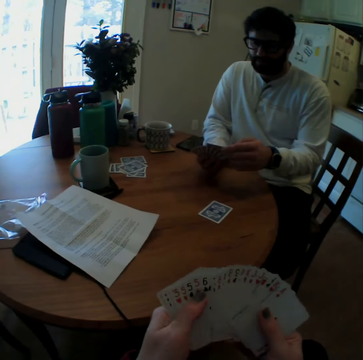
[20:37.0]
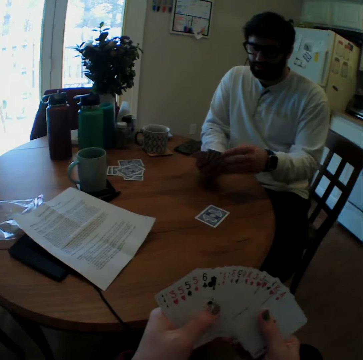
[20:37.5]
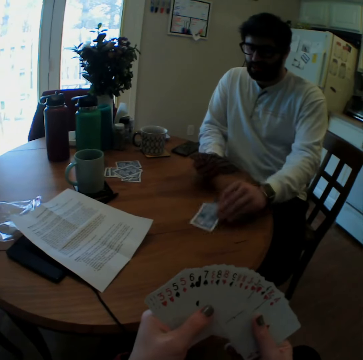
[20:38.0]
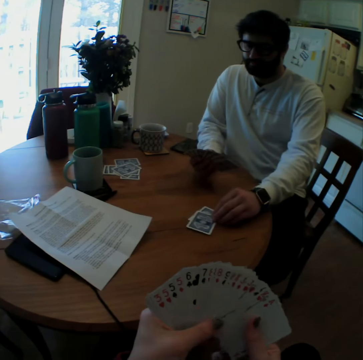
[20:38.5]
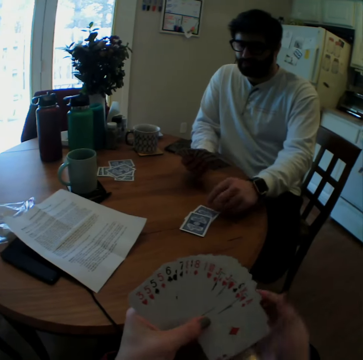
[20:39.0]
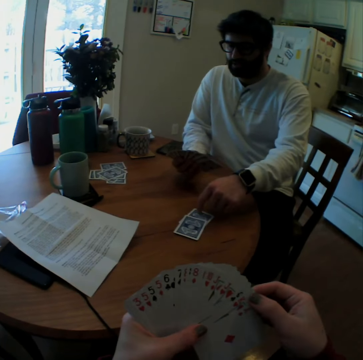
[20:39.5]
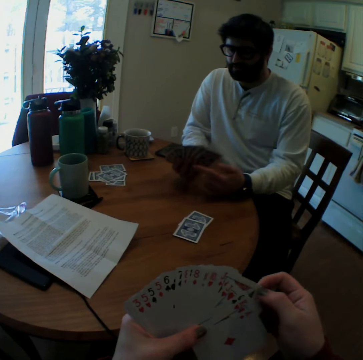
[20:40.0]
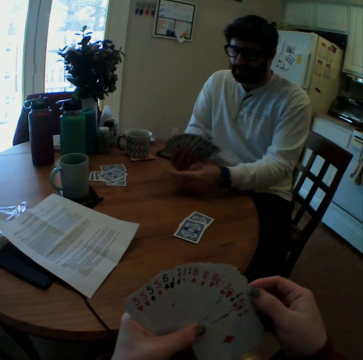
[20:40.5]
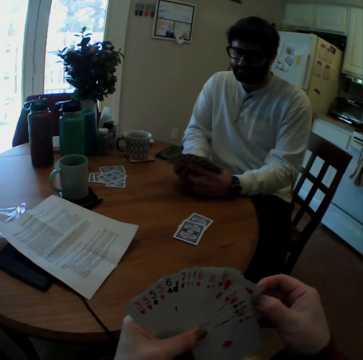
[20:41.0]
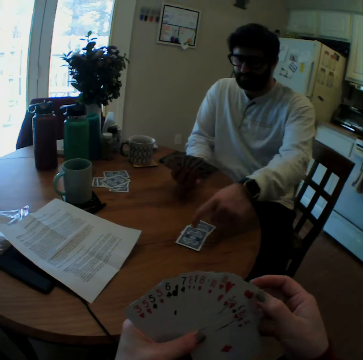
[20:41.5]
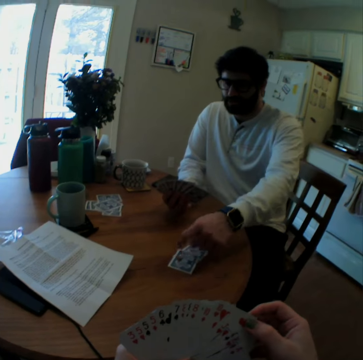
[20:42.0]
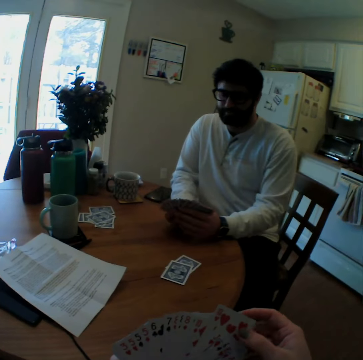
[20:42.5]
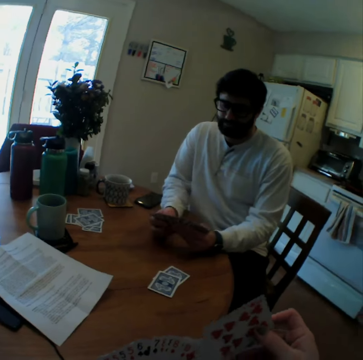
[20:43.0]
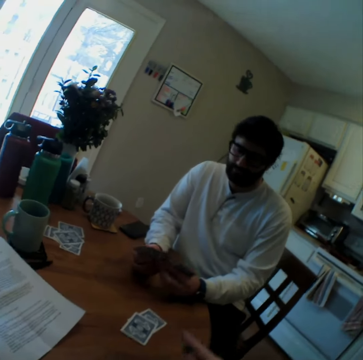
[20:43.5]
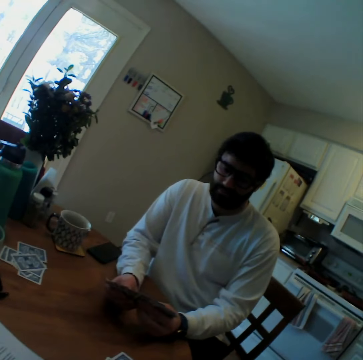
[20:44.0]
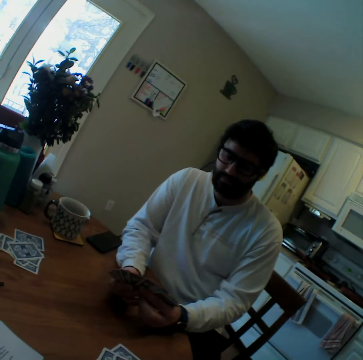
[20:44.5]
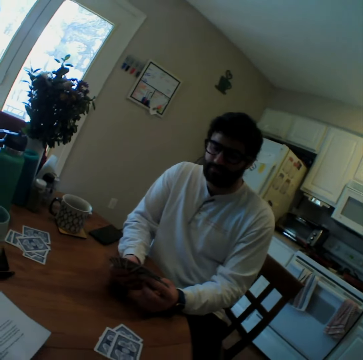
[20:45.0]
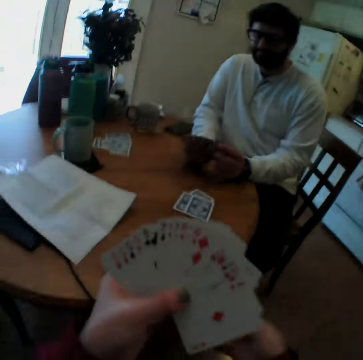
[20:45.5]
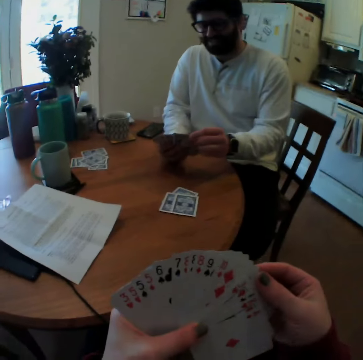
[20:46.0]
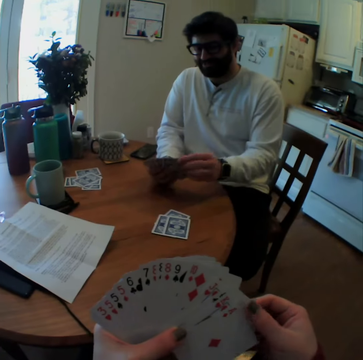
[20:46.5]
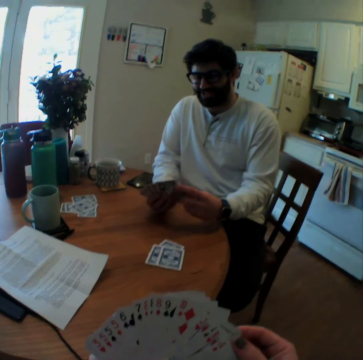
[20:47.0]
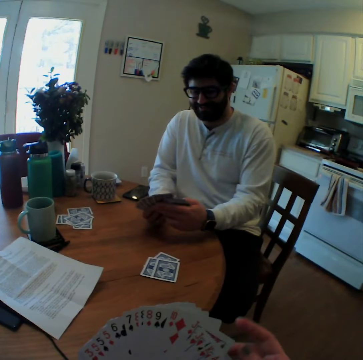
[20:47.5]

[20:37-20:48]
A man plays card games with the camera wearer. The man puts a card on the table. The man points on the playing cards, points on the side, and holds the playing cards with both hands. The man points on the playing cards. The camera wearer plays card games with the man. They put a card on the table.

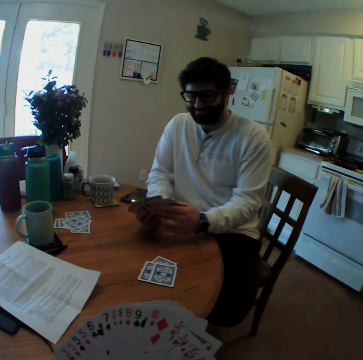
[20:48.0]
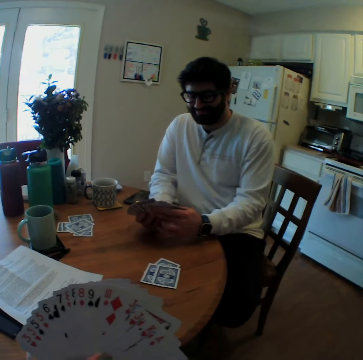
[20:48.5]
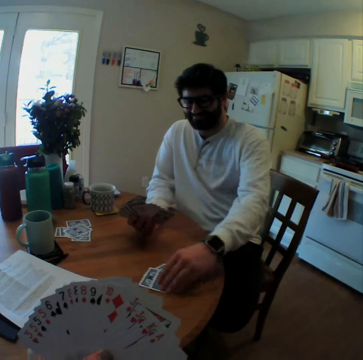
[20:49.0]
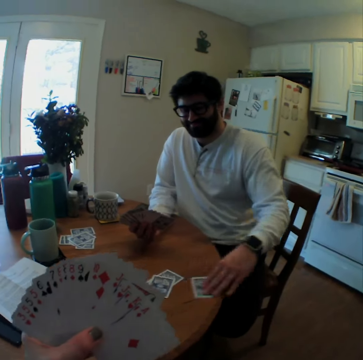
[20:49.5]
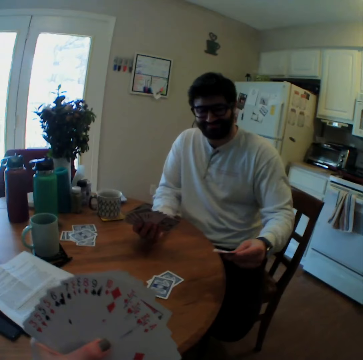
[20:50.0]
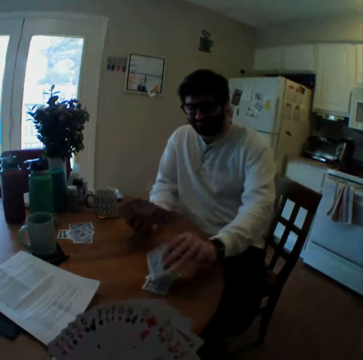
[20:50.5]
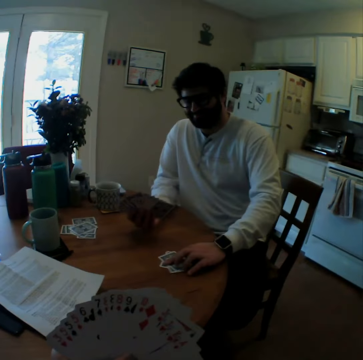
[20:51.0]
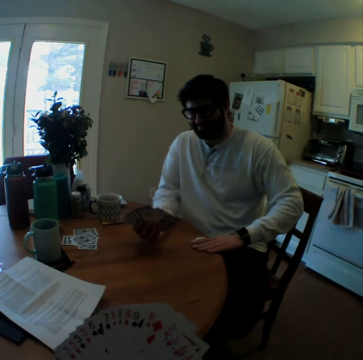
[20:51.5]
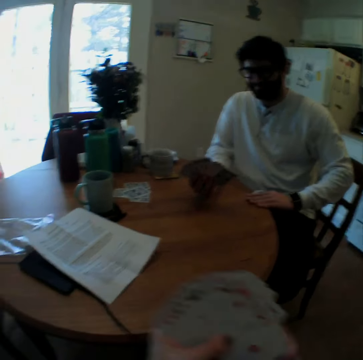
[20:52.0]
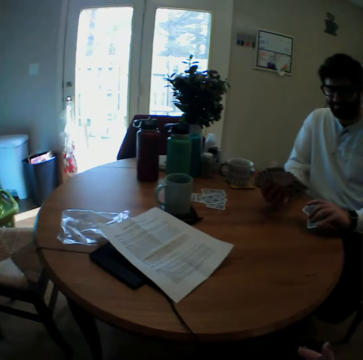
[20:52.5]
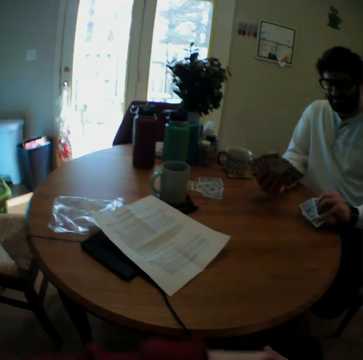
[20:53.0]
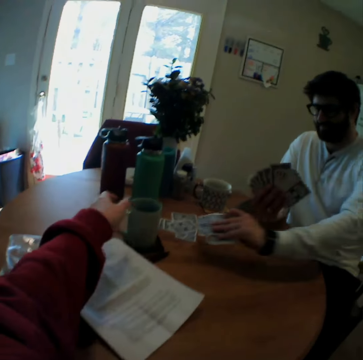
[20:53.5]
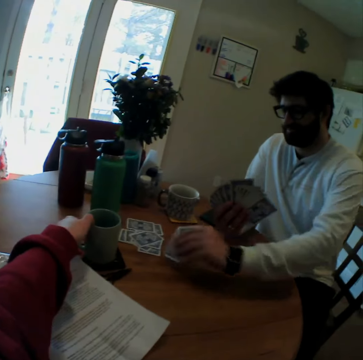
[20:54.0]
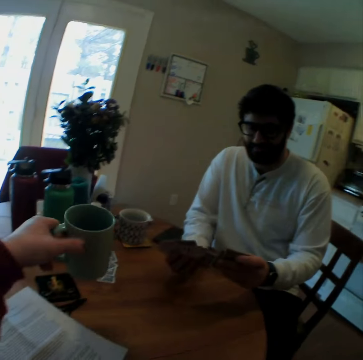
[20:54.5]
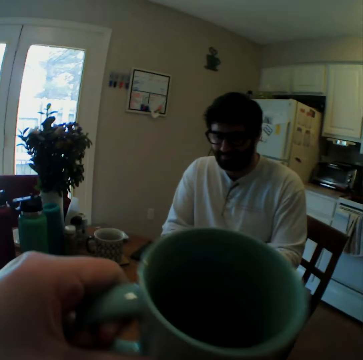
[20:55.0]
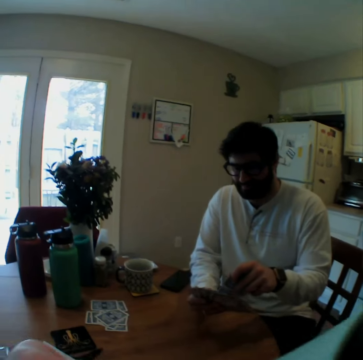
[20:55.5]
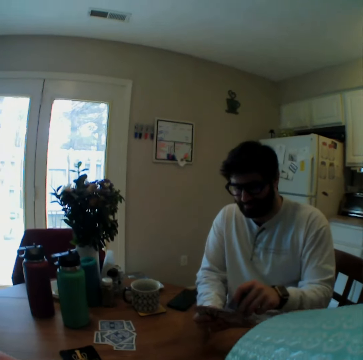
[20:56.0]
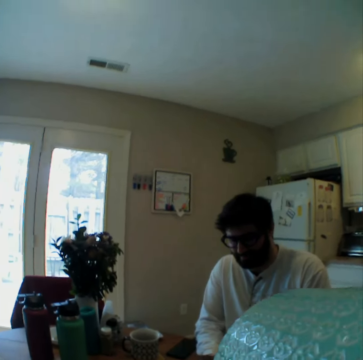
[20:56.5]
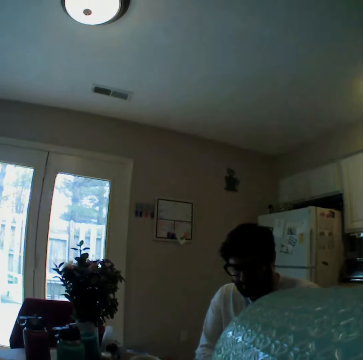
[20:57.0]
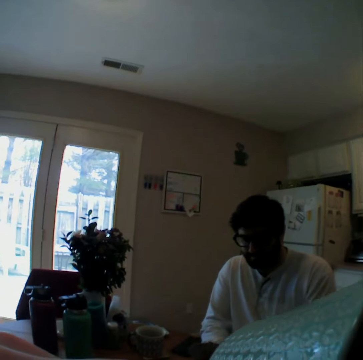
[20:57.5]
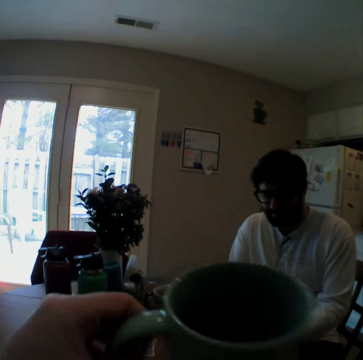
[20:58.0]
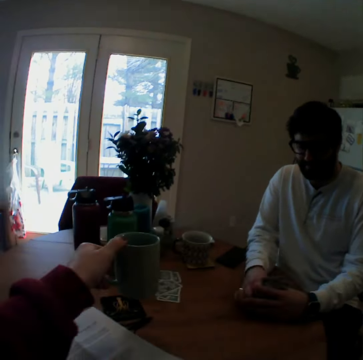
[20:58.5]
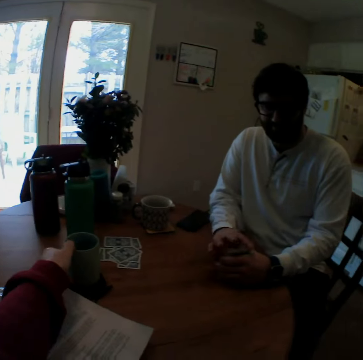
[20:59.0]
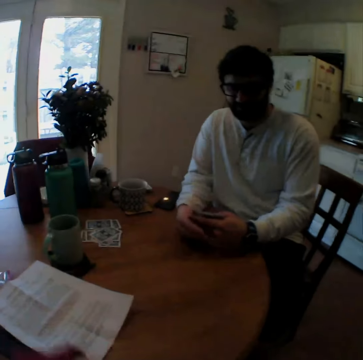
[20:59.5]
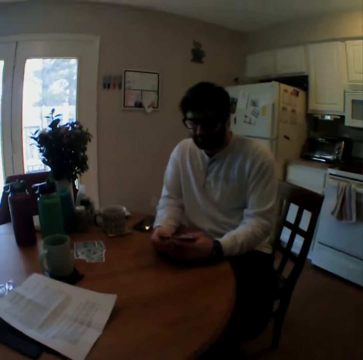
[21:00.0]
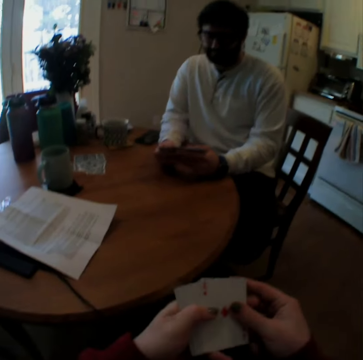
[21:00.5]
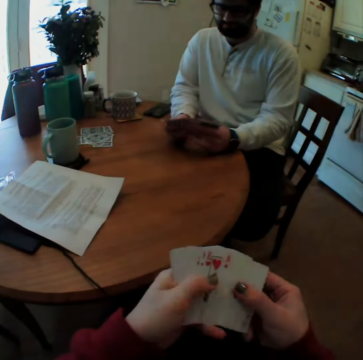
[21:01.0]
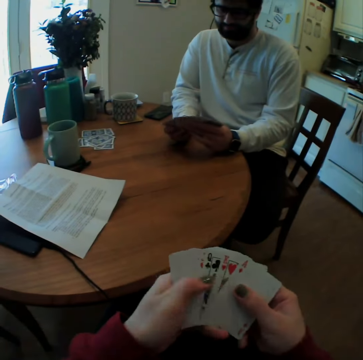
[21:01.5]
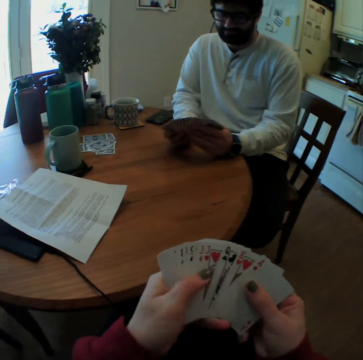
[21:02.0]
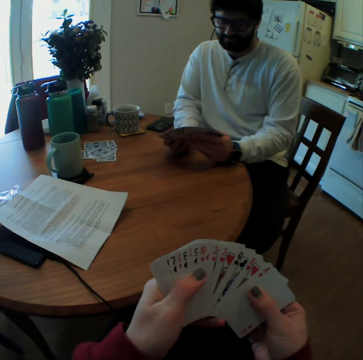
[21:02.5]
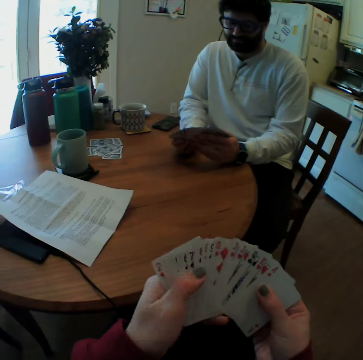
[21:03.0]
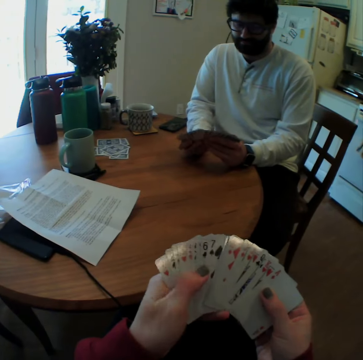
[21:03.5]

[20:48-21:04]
The man overturns a card on the table. The man pulls a card, puts the card back on the table, takes the playing cards, and puts some playing cards aside on the table. The camera wearer takes a cup. They sip a drink. The man arranges the playing cards. The camera wearer puts the cup on the table. They arrange the playing cards.

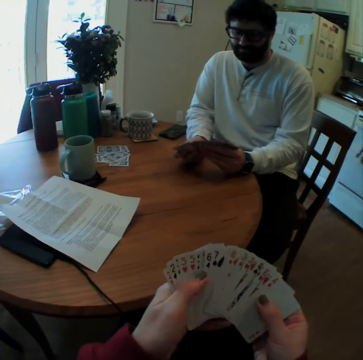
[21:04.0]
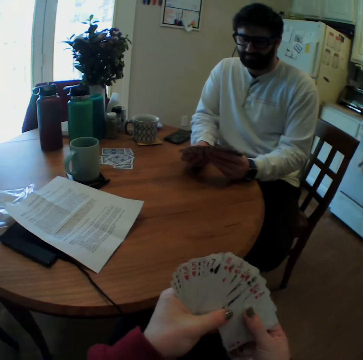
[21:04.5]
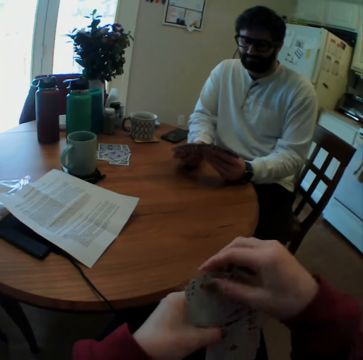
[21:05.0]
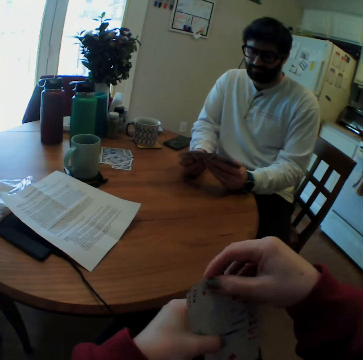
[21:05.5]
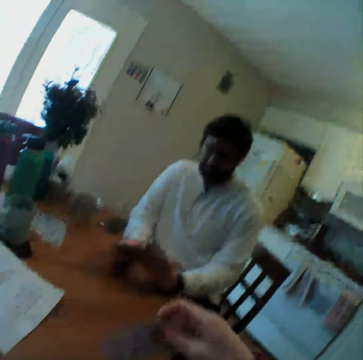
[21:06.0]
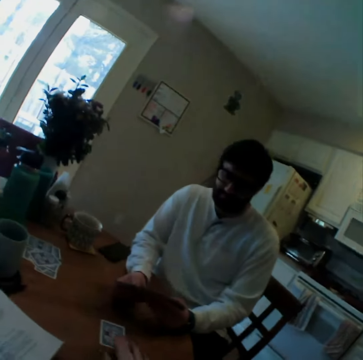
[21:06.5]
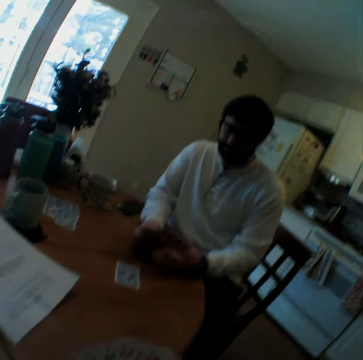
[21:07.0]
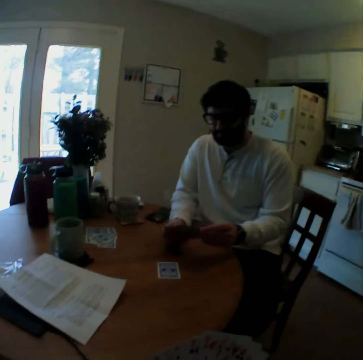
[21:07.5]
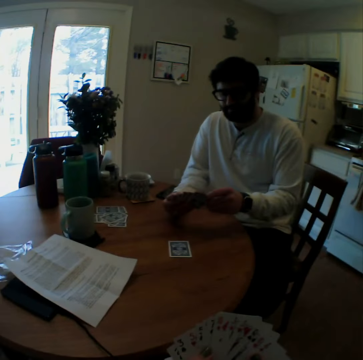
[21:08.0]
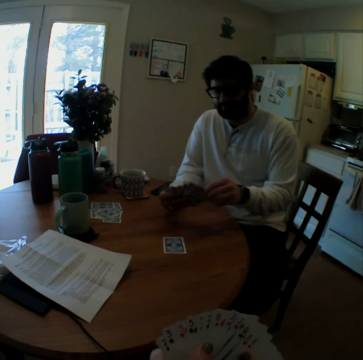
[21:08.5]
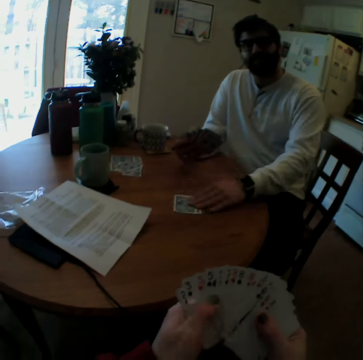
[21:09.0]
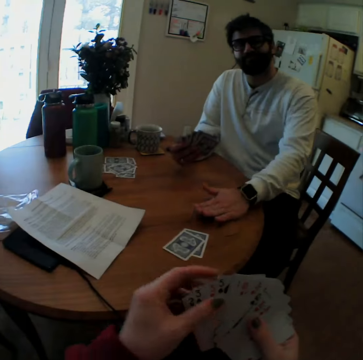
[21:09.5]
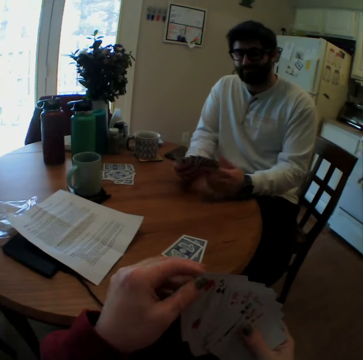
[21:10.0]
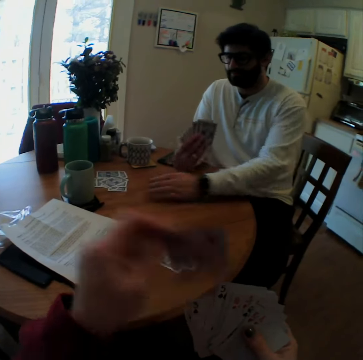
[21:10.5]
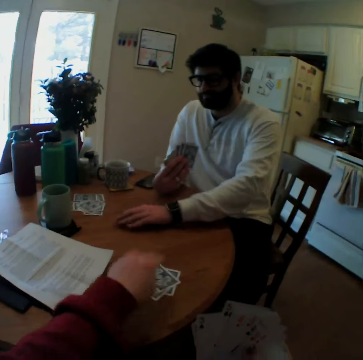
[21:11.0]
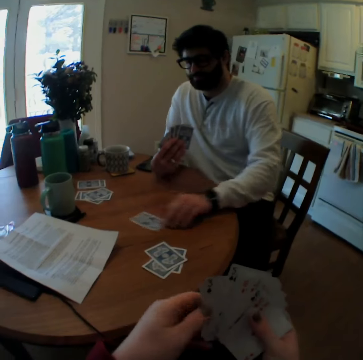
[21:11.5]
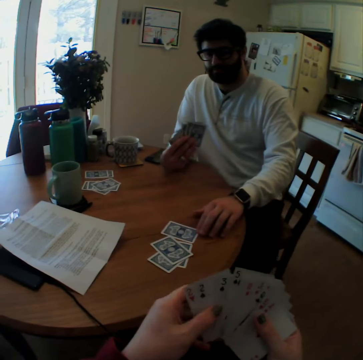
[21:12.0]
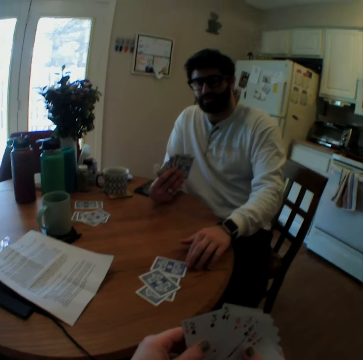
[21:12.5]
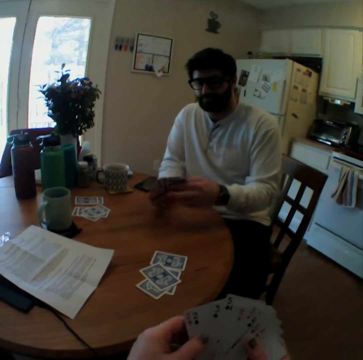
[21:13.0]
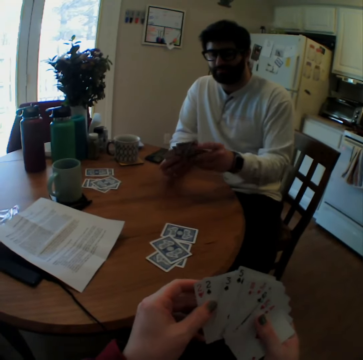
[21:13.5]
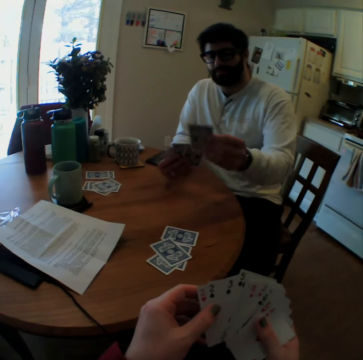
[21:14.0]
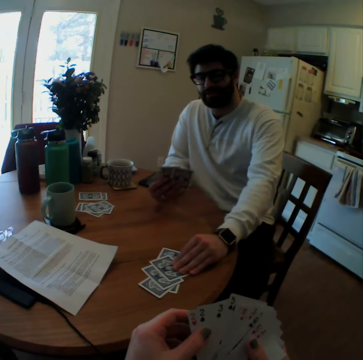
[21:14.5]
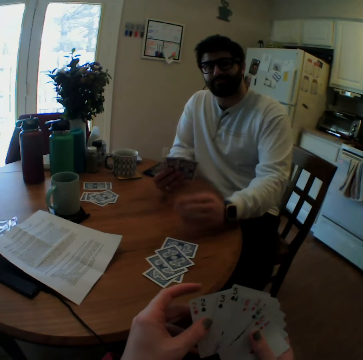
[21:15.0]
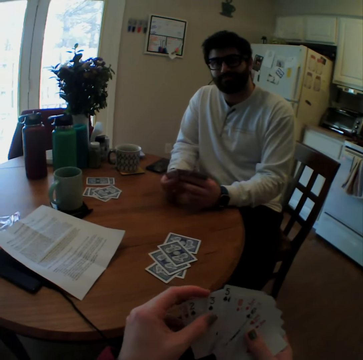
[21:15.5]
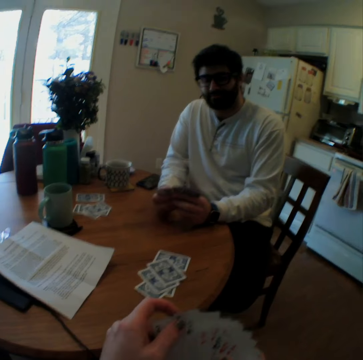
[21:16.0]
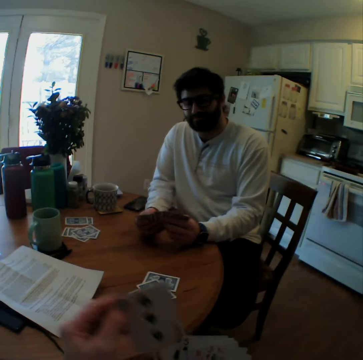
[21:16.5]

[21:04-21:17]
The camera wearer speaks. They play card games with the man. They put a card on the table. The man puts a card on the table. The camera wearer puts a card on the table. The man moves some cards on the table. The man puts a card on the table. The man plays card games with the camera wearer.
